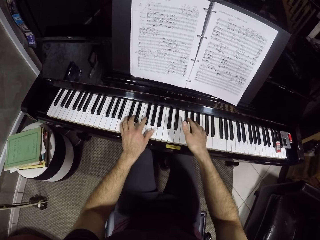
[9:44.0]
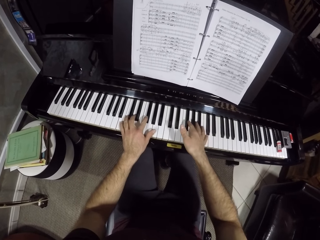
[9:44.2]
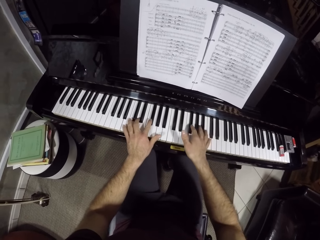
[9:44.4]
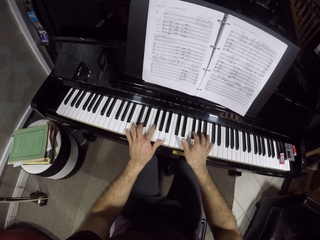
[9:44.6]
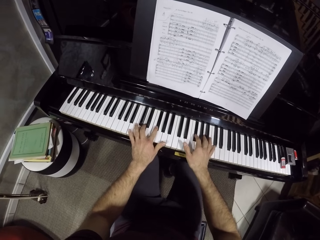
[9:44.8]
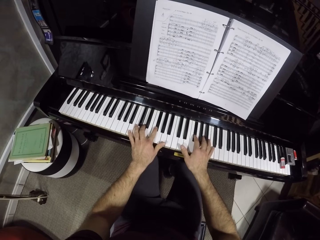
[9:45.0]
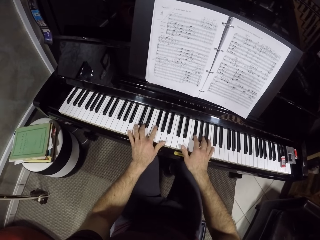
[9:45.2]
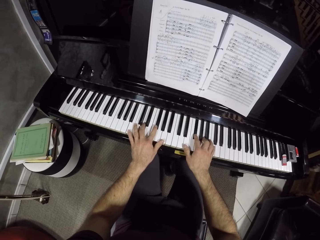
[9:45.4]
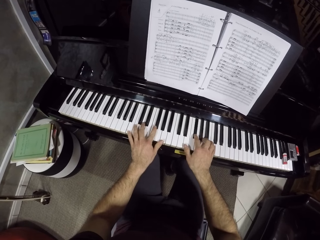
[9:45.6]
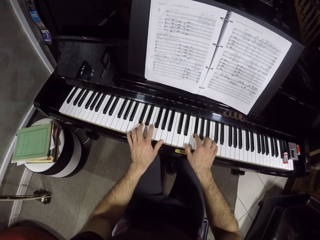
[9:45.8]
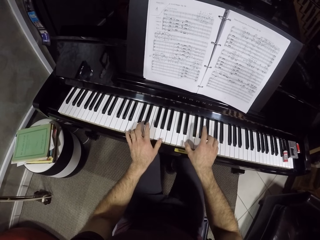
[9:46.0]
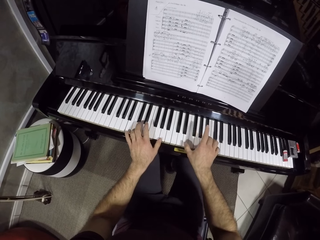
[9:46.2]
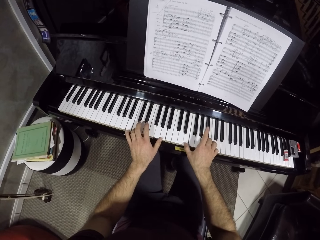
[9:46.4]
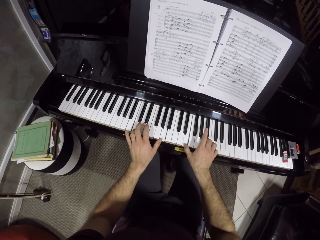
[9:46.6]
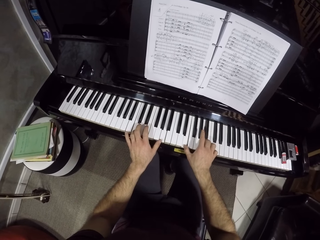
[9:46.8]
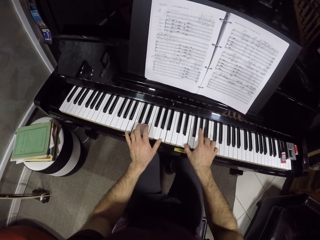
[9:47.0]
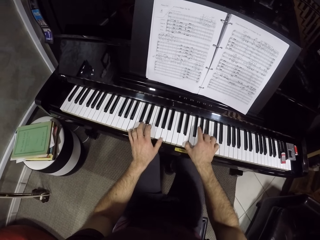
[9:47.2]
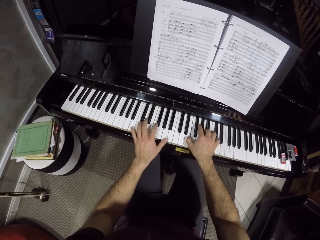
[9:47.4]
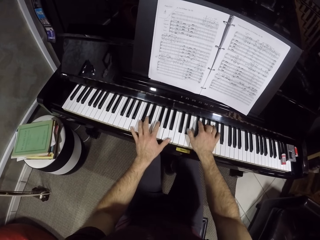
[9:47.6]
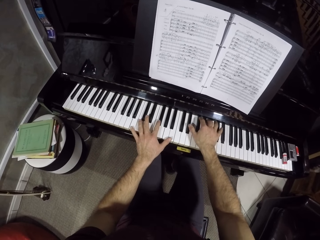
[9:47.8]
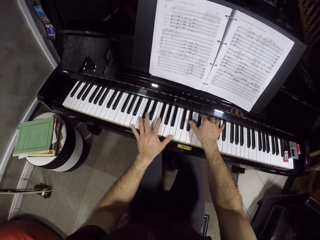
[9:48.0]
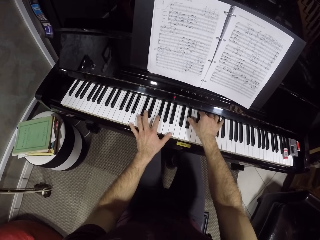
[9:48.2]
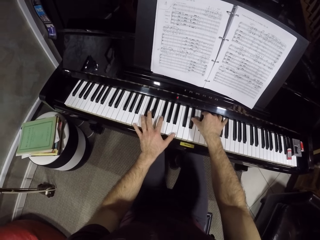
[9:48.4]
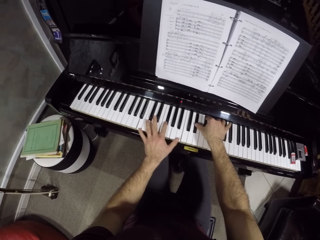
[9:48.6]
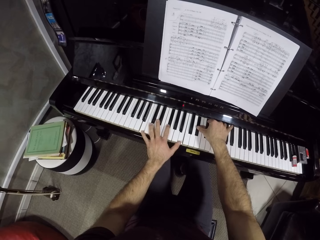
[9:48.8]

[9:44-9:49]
The camera wearer plays the piano with his hands.

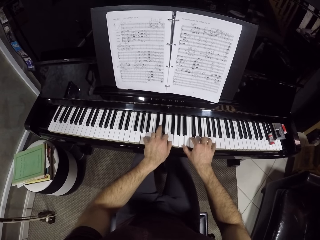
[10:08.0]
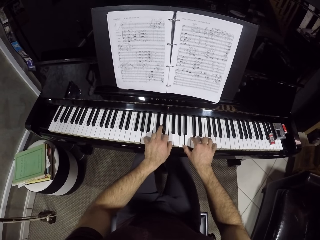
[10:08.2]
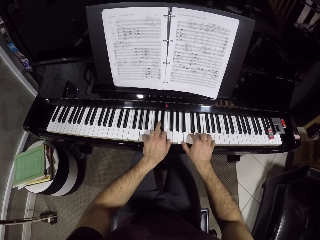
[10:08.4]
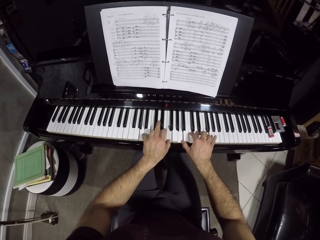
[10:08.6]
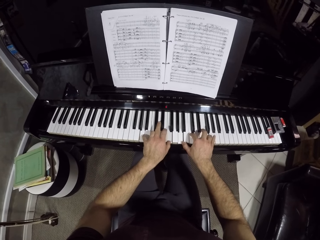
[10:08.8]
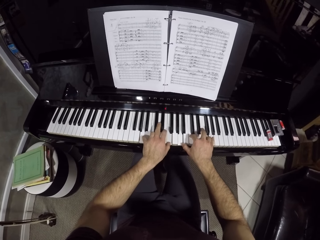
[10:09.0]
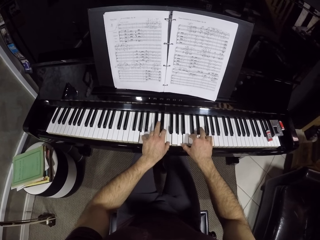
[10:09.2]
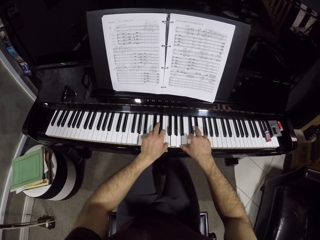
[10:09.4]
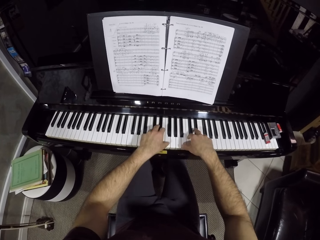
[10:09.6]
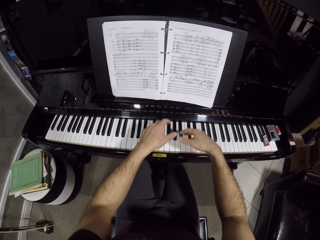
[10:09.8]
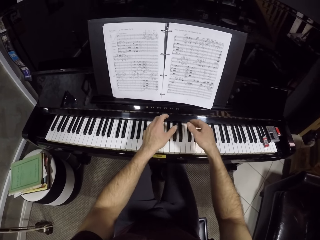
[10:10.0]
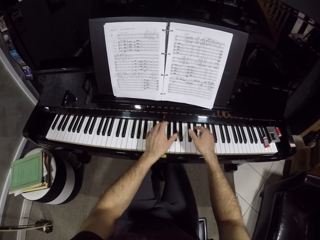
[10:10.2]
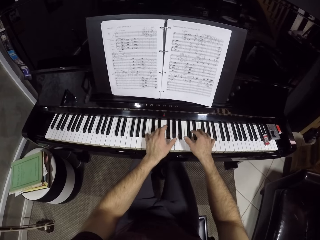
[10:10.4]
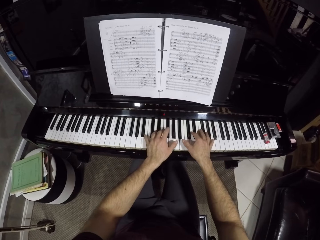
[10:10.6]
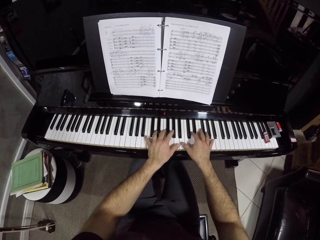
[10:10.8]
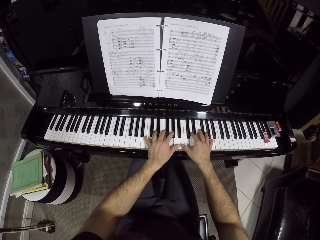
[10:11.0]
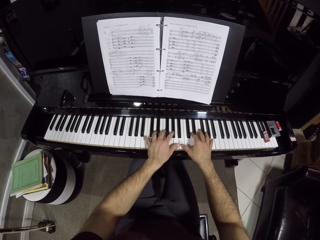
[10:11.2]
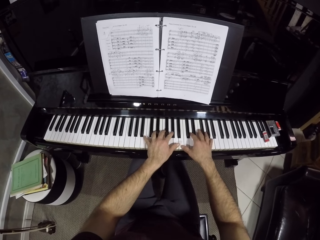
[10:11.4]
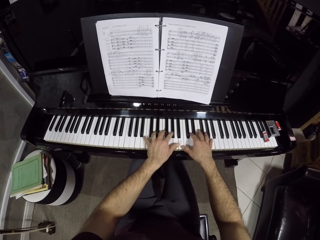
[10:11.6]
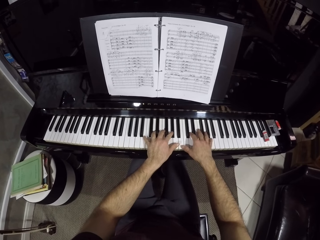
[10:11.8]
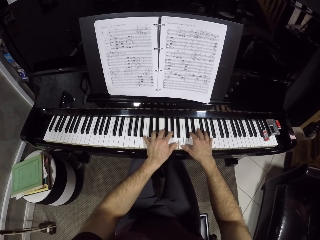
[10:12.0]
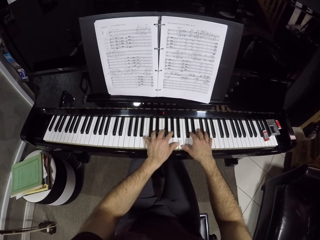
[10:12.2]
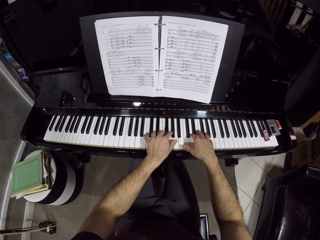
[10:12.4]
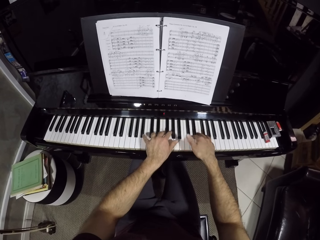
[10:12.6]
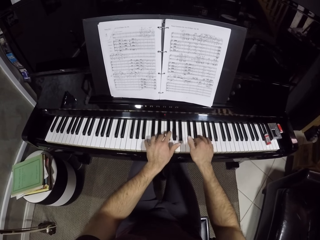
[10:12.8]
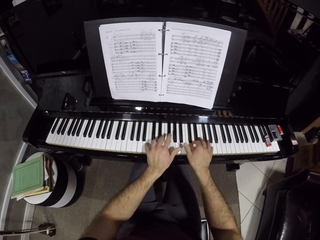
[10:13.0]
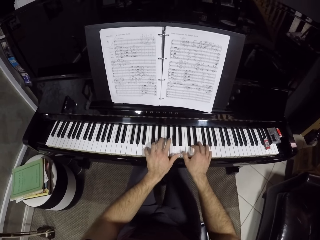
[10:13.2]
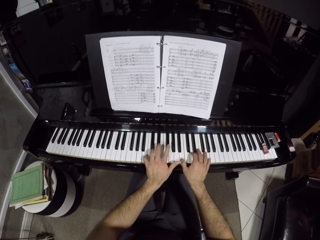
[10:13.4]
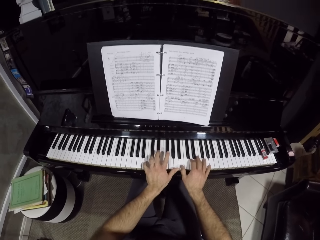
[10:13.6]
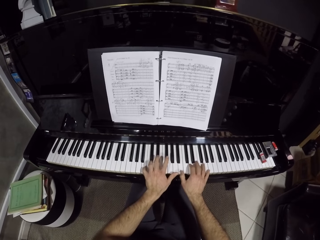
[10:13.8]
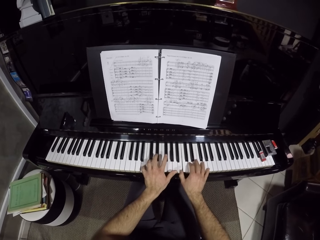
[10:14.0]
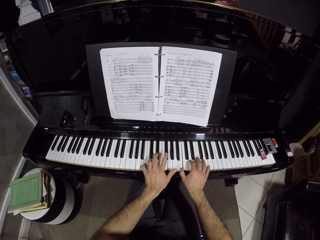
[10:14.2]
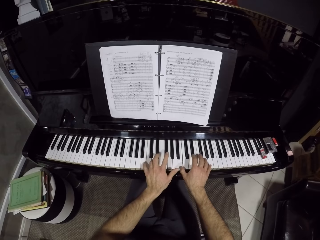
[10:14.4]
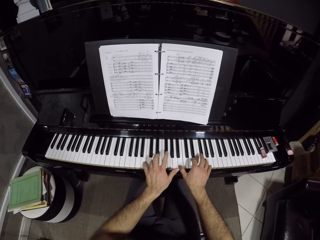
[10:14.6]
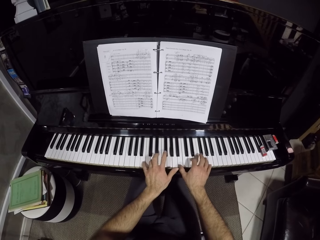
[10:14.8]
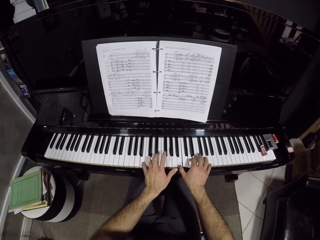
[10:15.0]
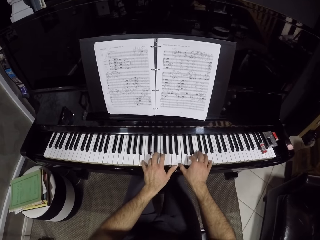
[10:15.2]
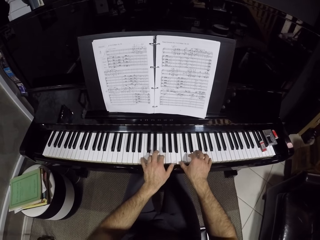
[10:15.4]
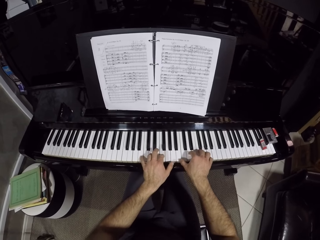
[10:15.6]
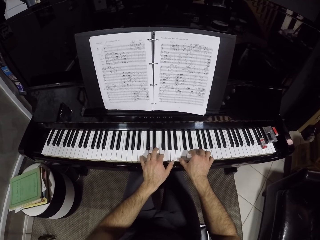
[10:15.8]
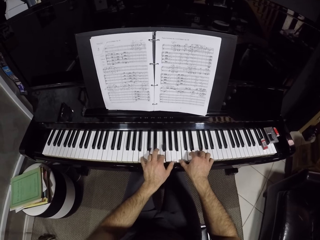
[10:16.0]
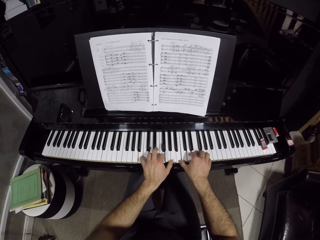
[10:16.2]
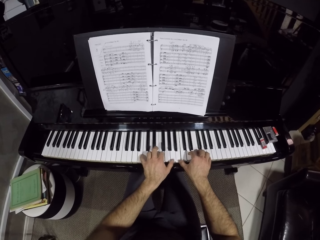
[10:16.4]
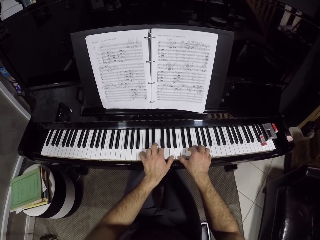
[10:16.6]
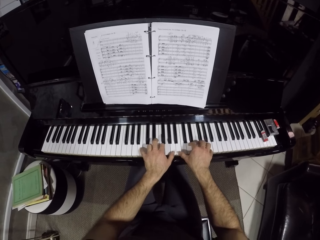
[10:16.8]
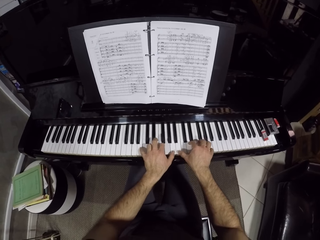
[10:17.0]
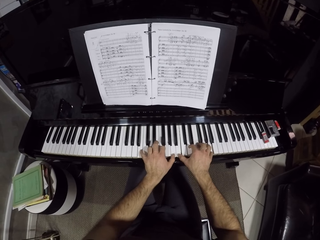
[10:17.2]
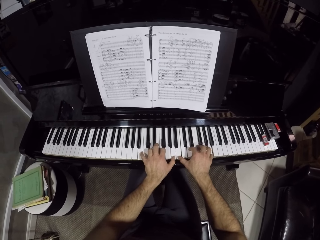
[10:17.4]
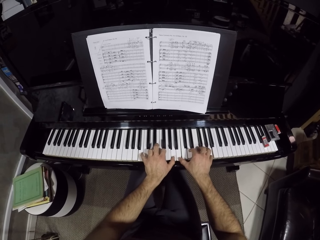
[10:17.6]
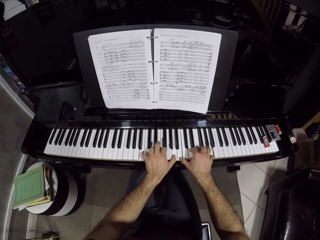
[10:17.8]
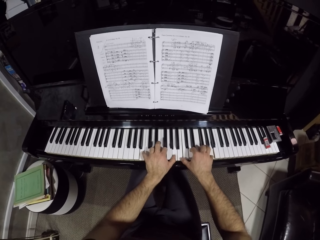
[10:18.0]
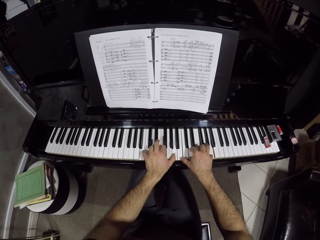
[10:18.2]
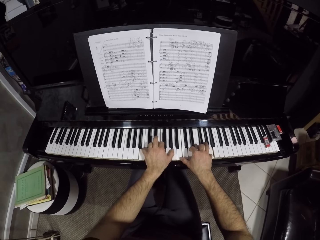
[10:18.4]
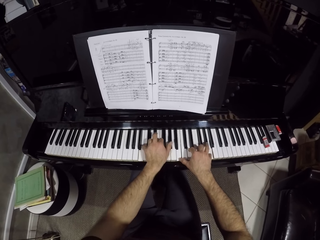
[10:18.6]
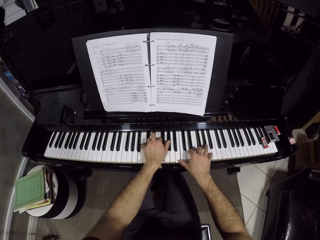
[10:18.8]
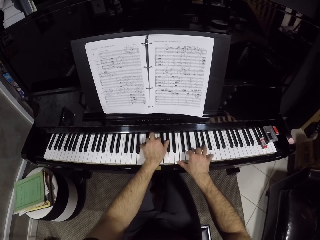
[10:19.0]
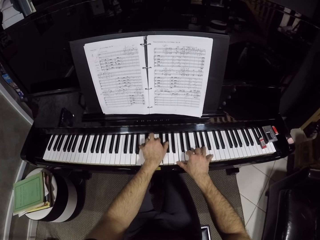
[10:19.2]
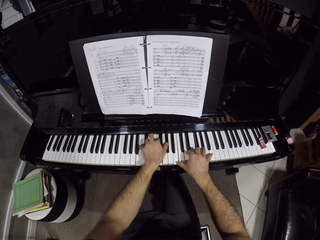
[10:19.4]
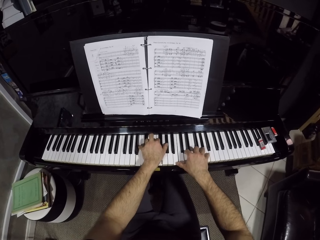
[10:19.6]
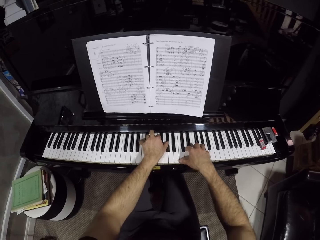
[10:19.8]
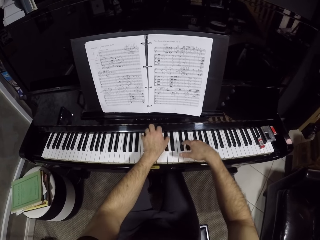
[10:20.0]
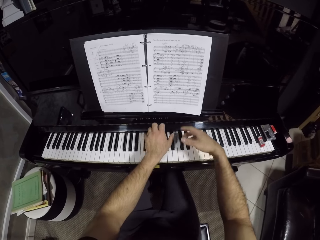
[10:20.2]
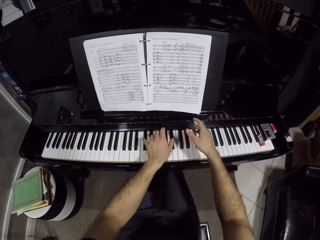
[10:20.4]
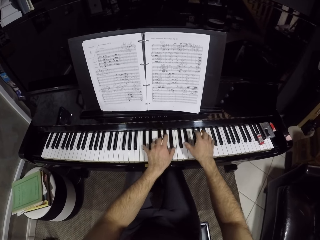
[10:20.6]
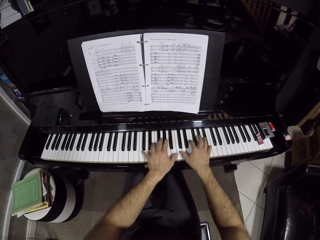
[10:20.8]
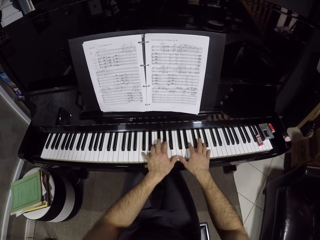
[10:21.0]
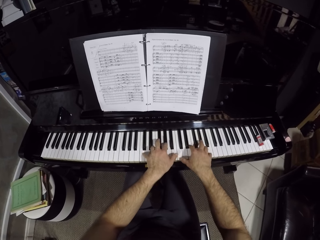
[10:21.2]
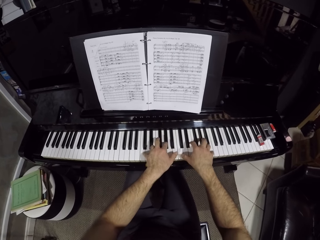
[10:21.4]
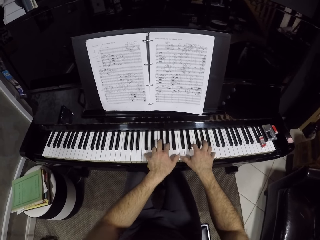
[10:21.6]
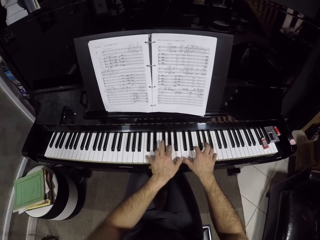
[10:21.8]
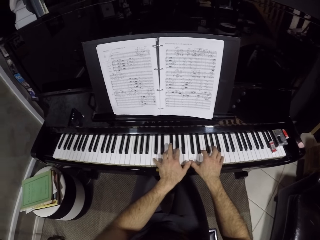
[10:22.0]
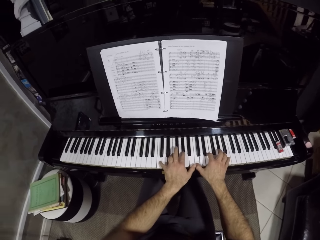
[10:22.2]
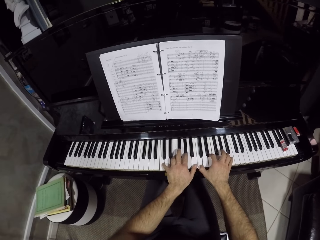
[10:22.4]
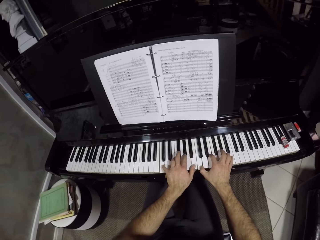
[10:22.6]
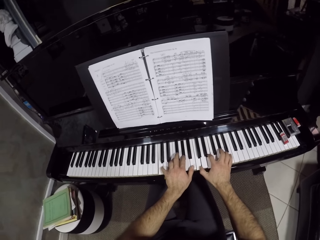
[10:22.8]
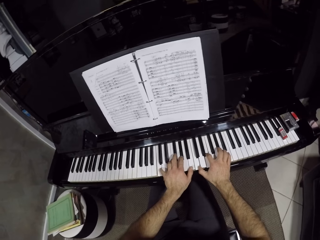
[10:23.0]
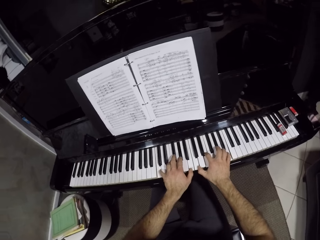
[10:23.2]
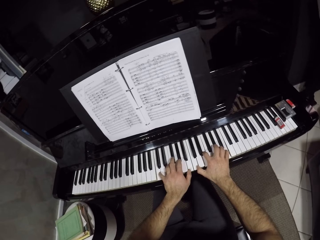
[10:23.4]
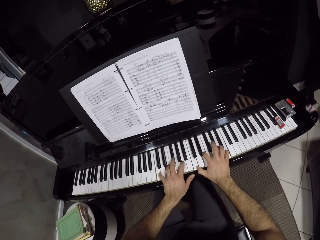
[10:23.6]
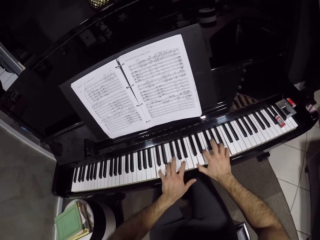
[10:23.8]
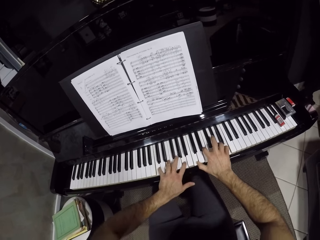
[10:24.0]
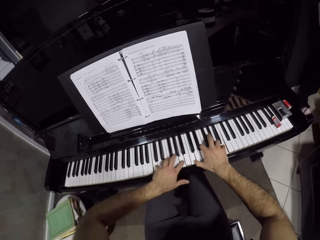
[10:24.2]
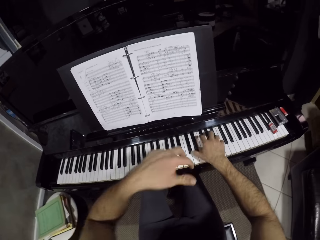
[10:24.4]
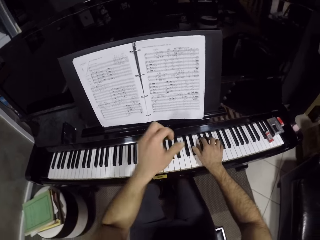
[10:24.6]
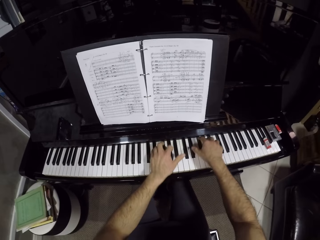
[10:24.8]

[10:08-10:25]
The camera wearer moves his hands. He places his hands on the piano keys. He plays the piano with his hands. He moves his hands. He plays the piano with his hands. He moves his left hand.
